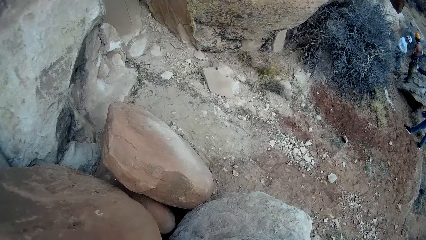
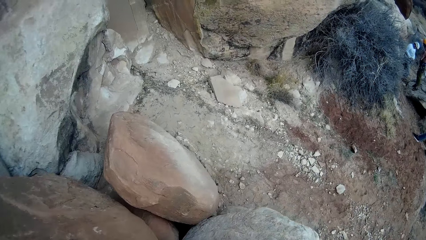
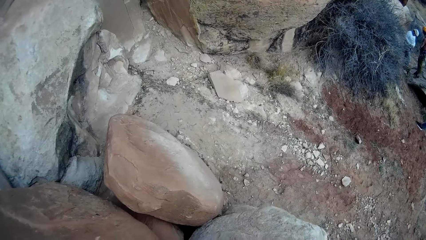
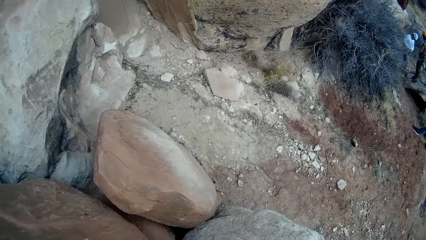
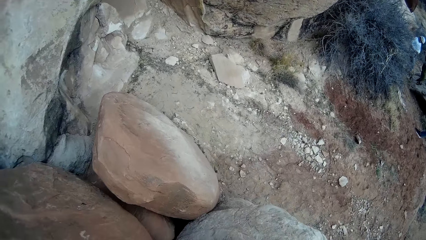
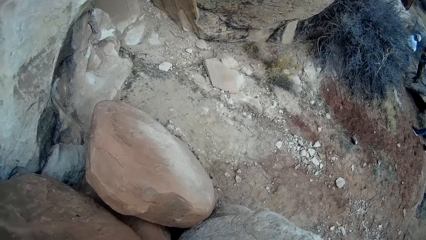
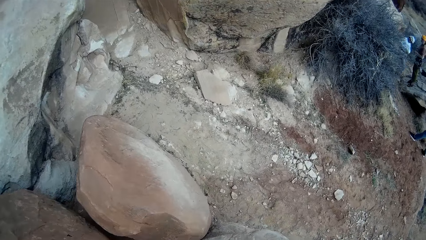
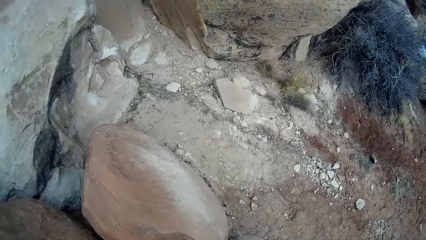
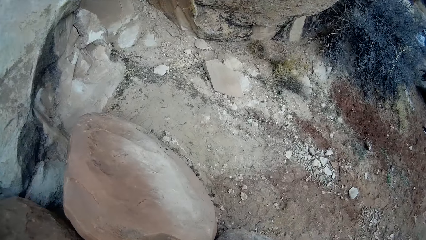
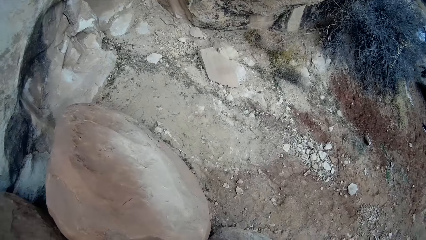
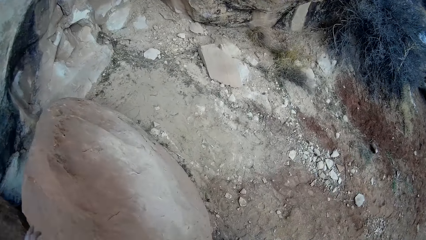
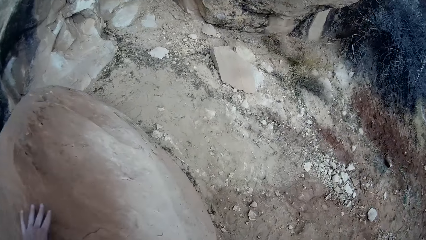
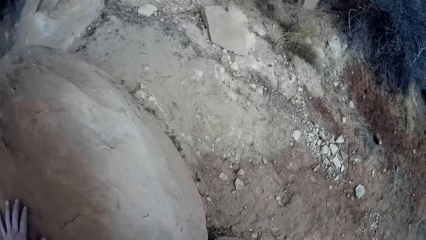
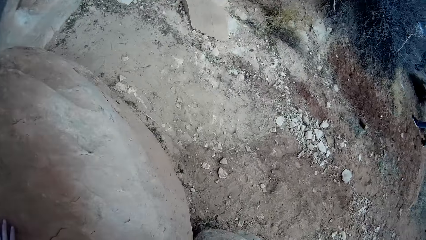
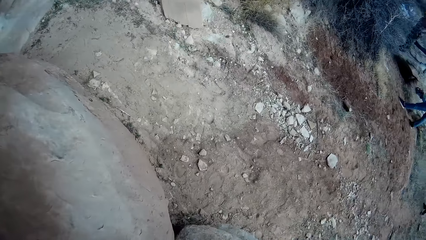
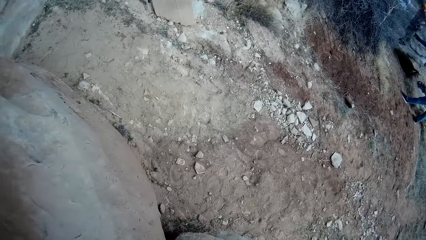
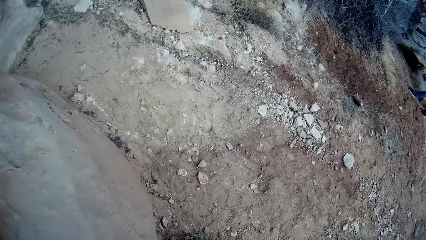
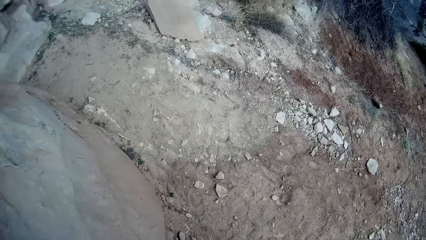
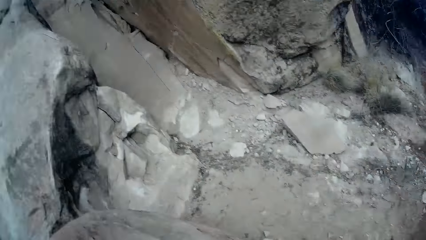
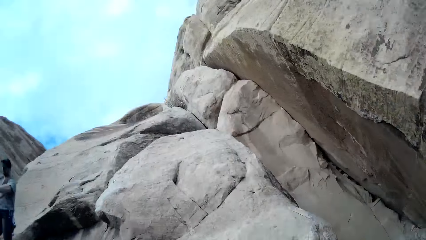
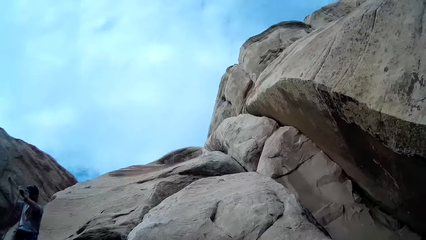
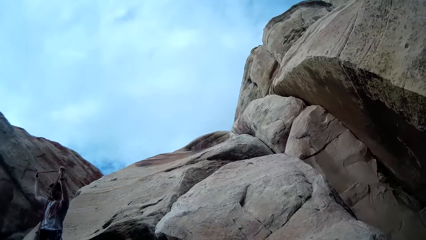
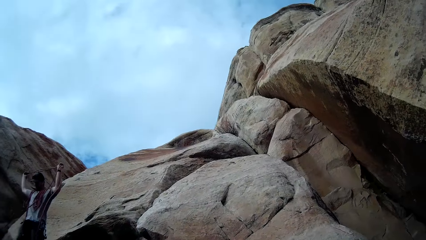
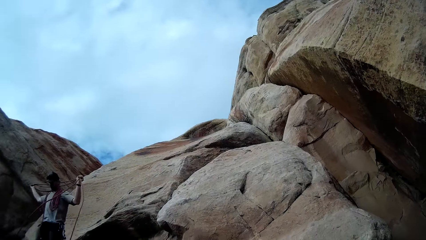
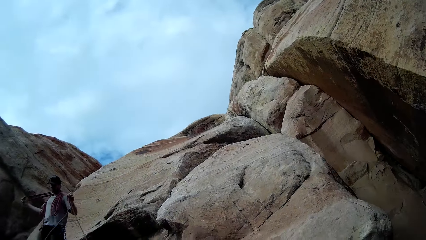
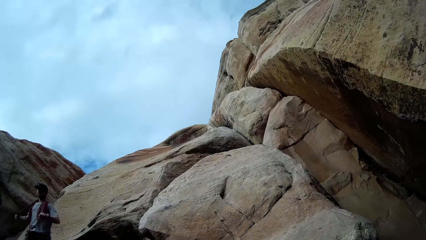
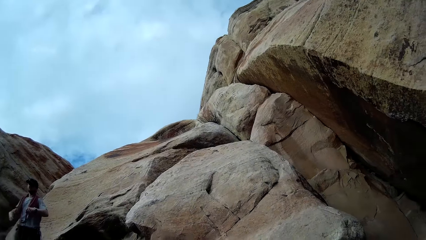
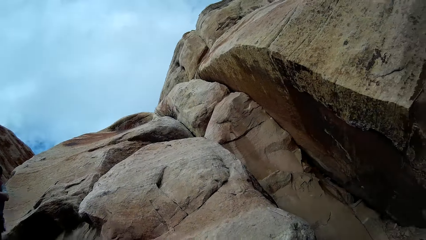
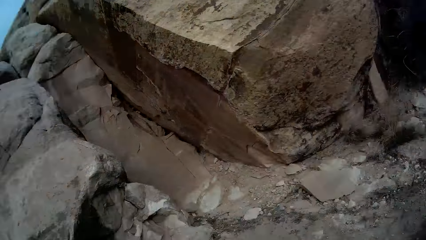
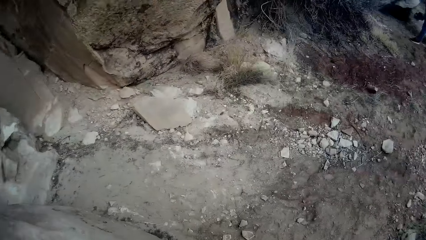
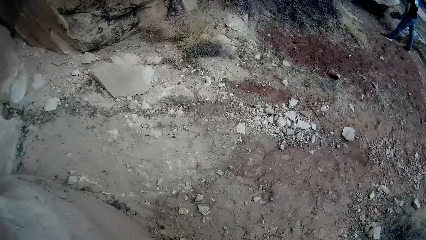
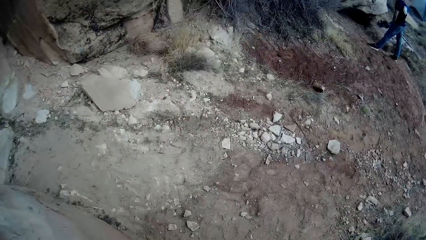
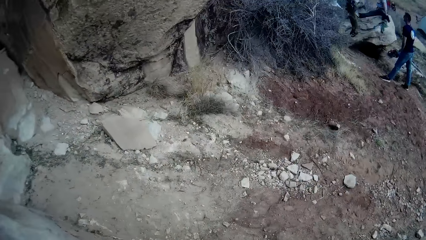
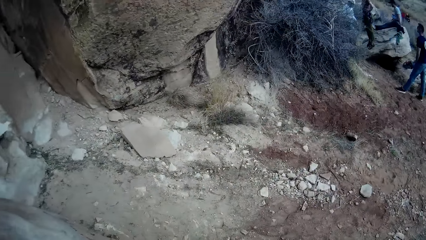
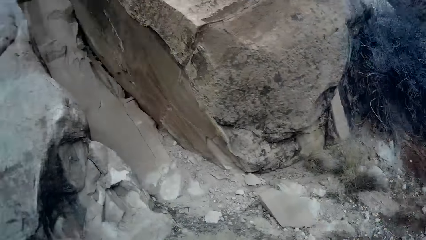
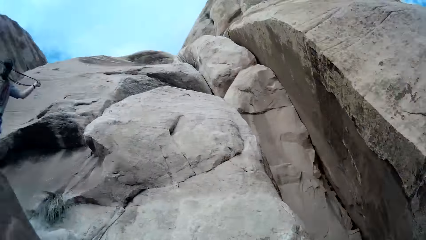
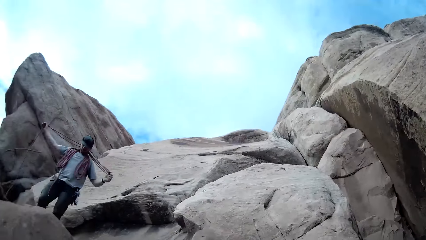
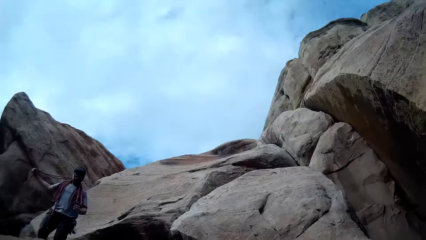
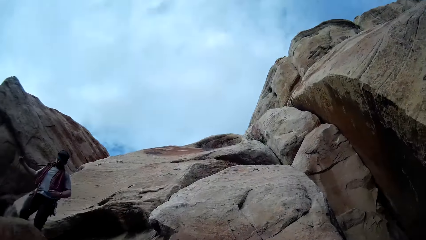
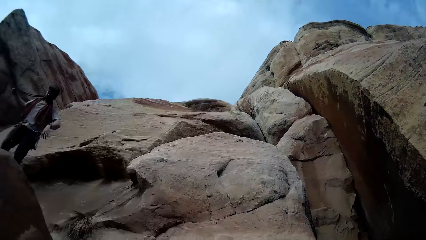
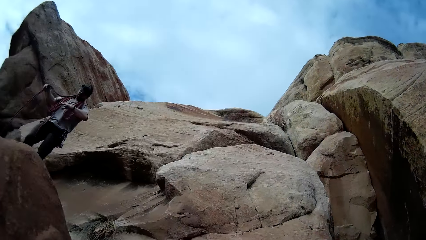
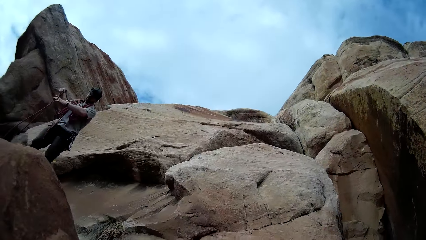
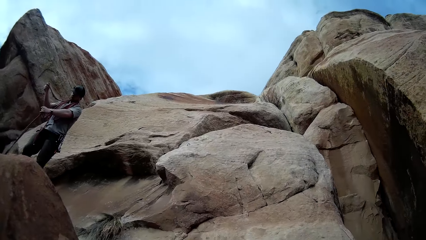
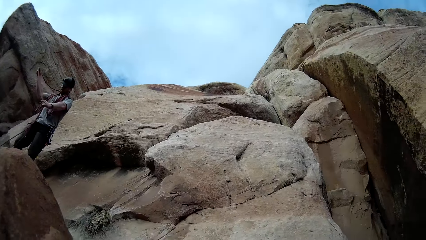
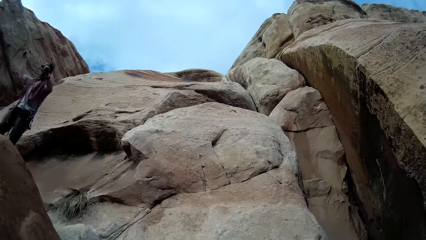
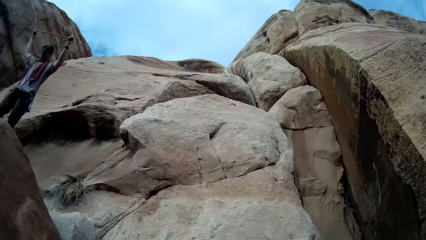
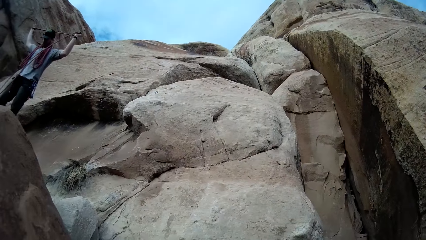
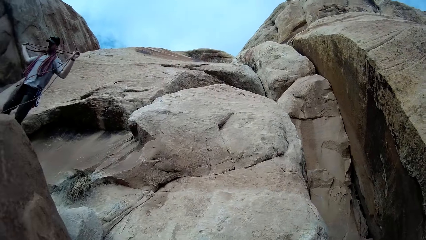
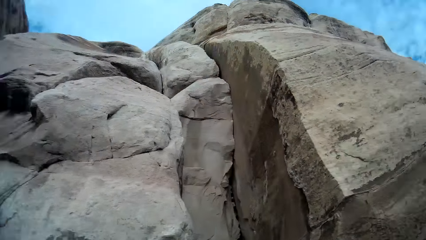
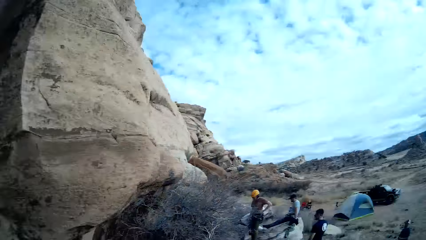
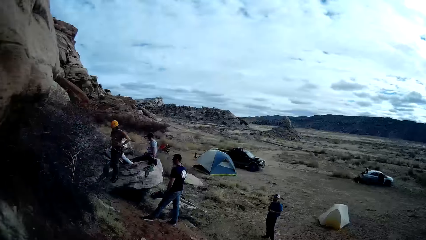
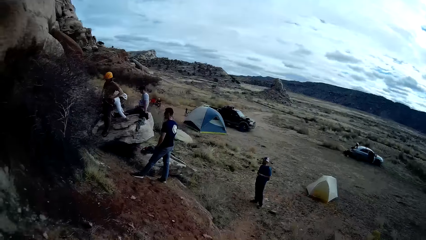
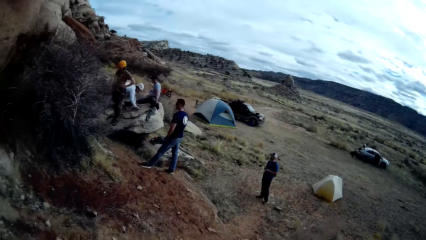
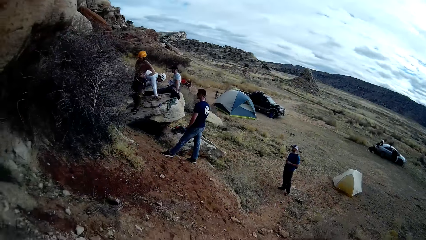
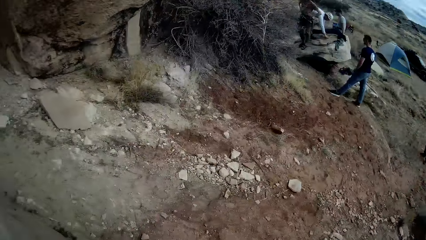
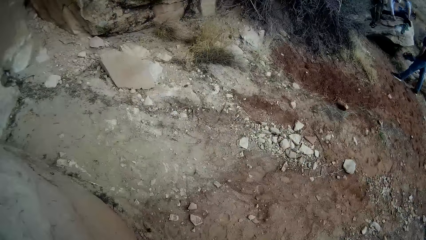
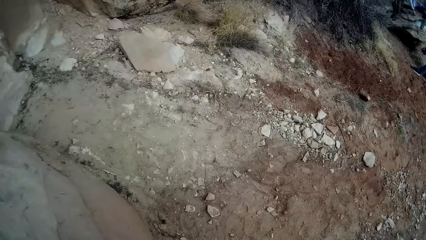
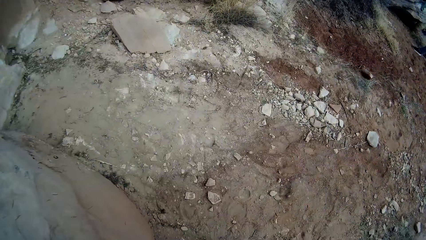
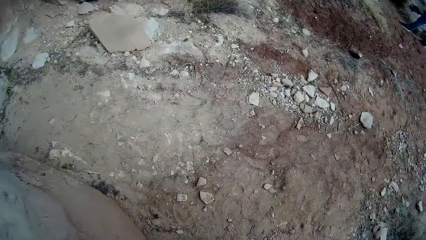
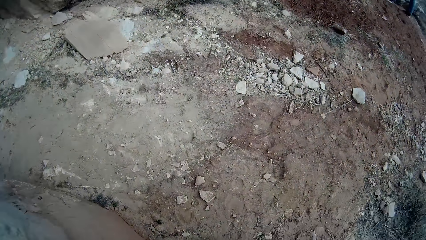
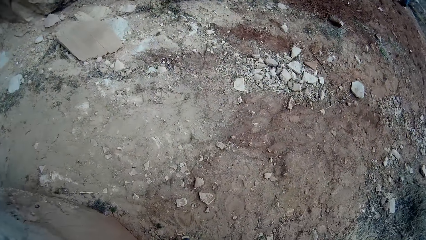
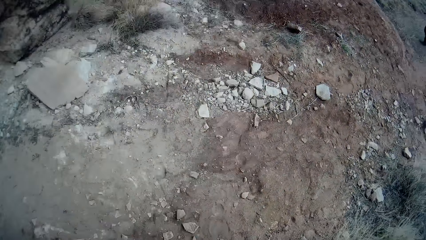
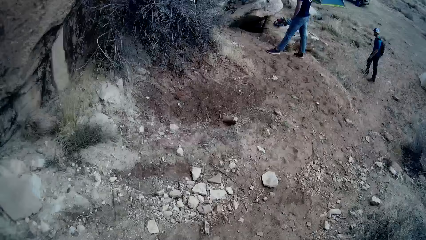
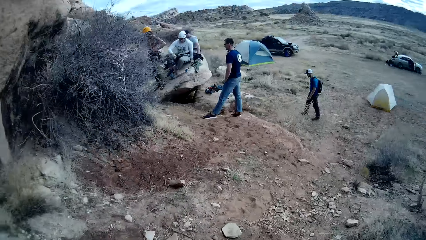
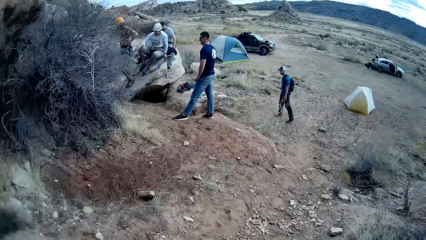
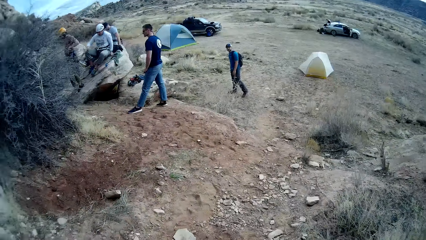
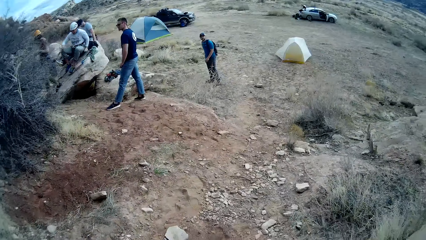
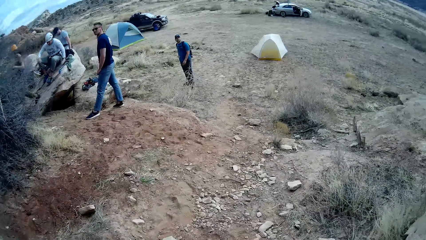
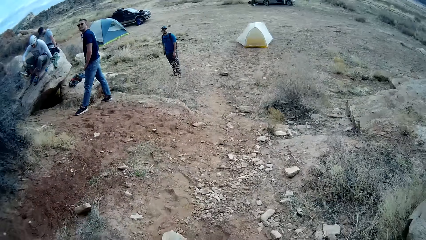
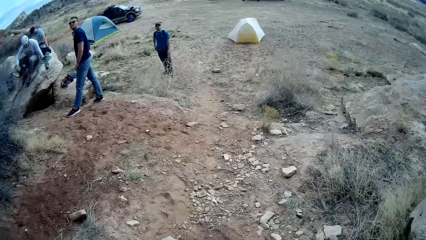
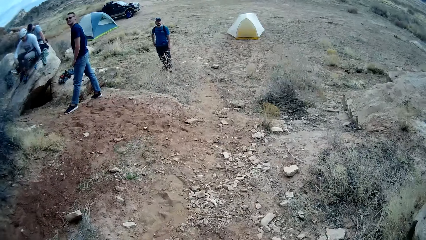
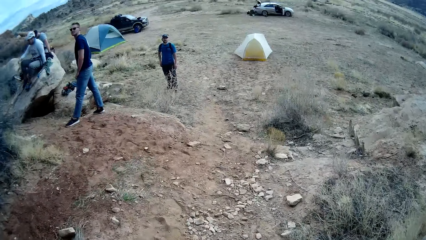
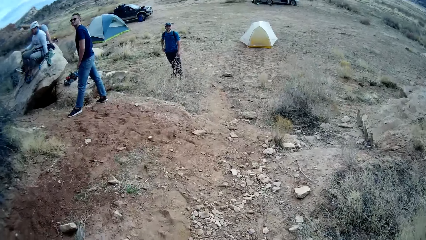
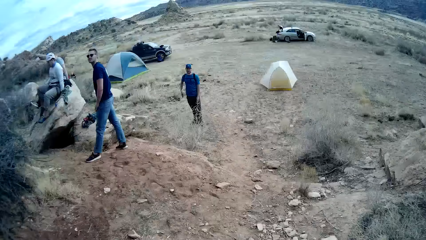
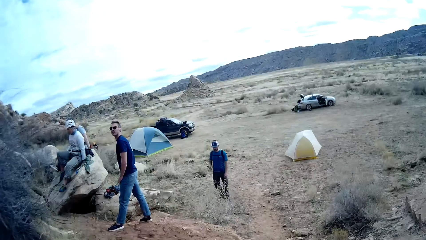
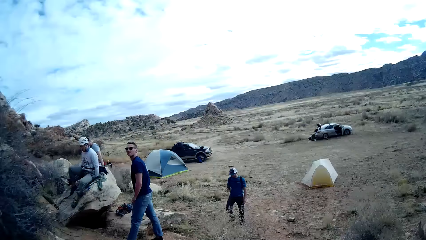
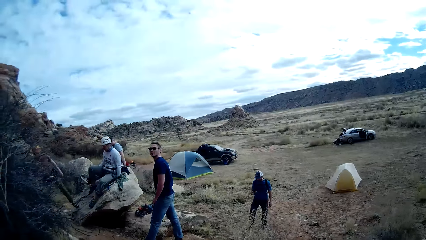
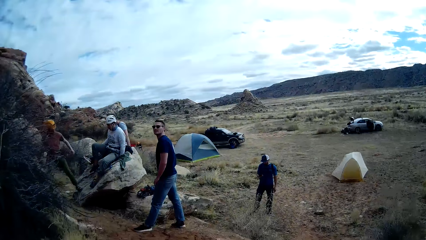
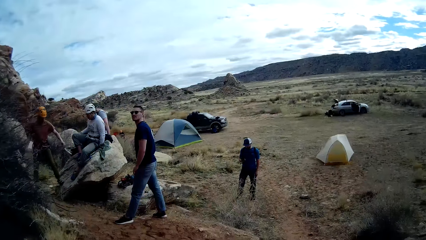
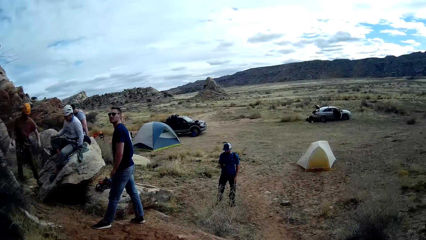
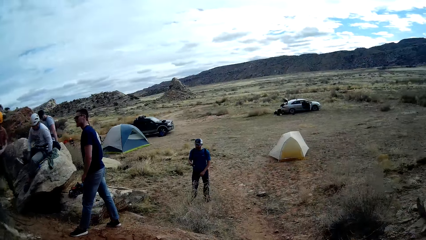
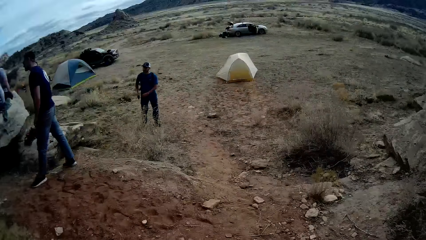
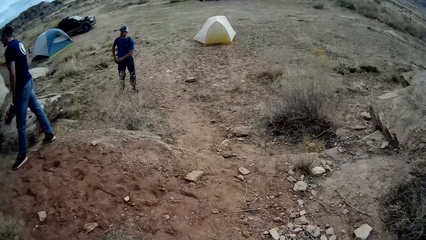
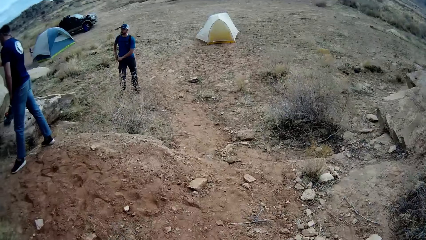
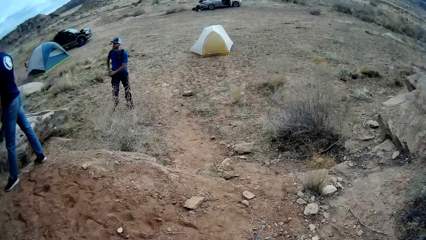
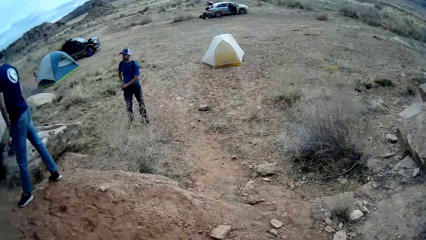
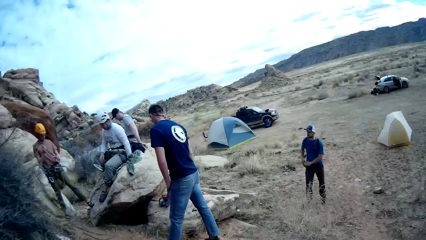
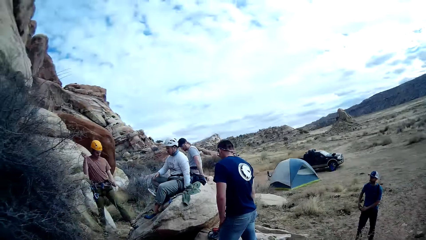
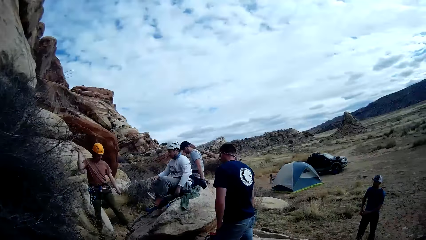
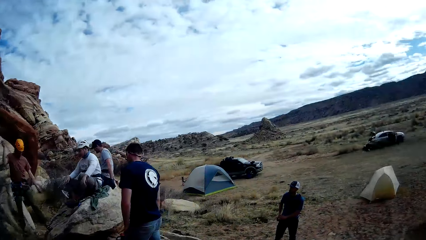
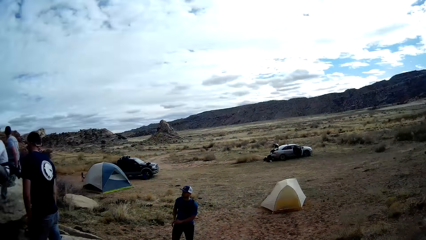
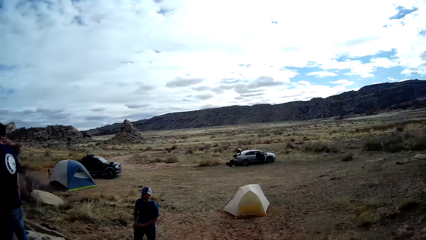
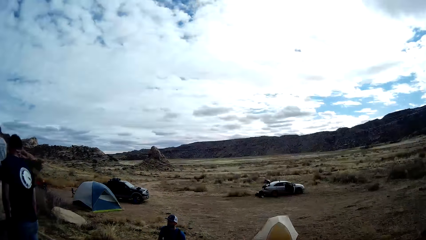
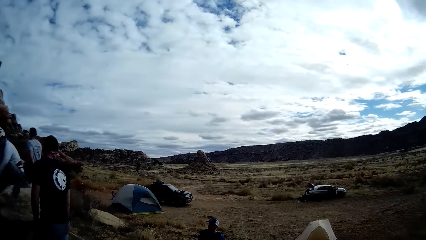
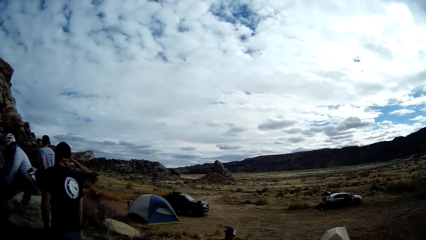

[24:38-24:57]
The camera wearer goes down the rocks. They look up. They look down. They look up. They look around. A man looks back. The camera wearer walks away. Another man touches his pocket.
